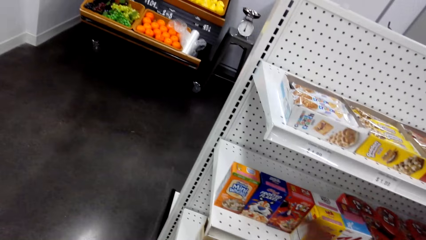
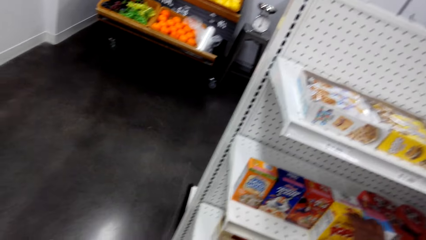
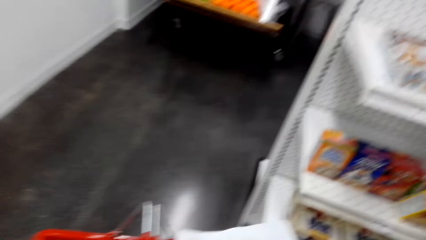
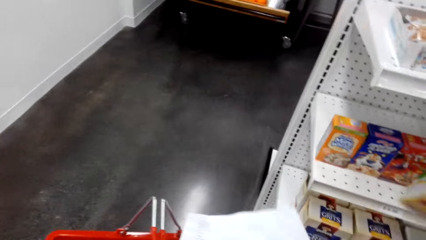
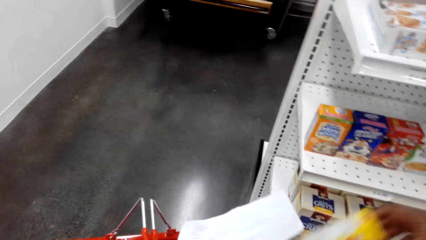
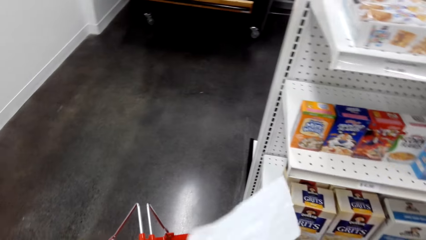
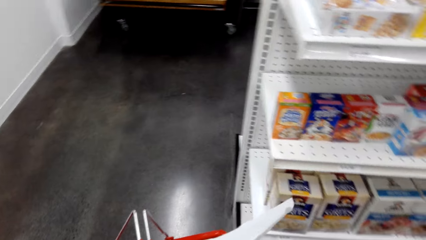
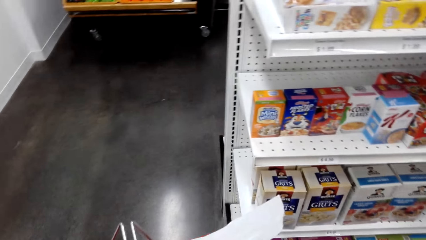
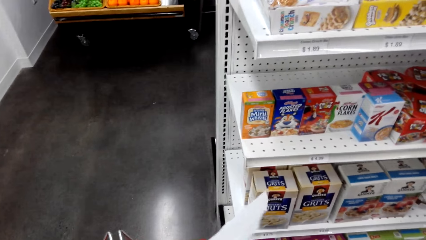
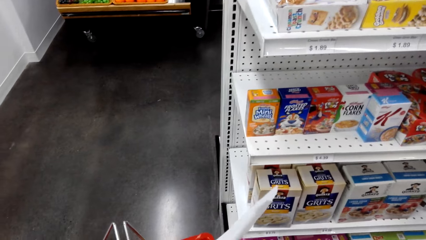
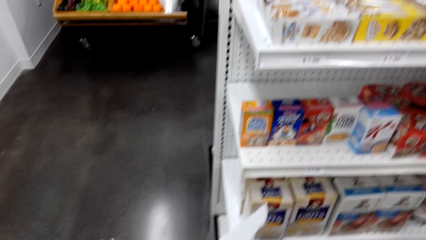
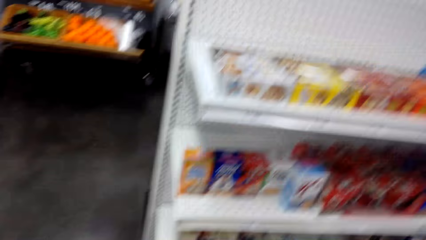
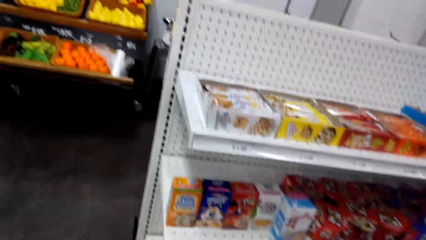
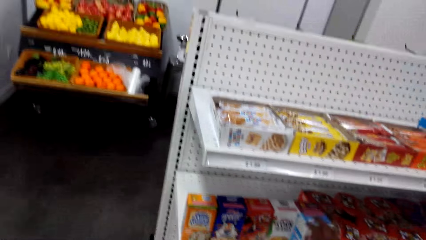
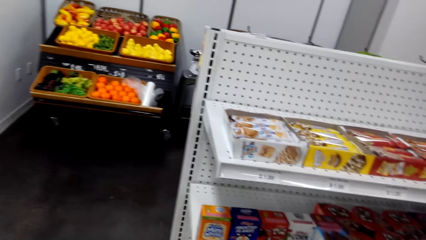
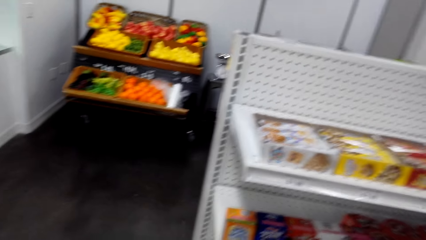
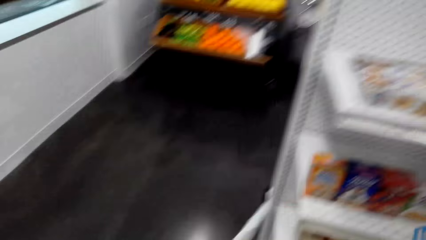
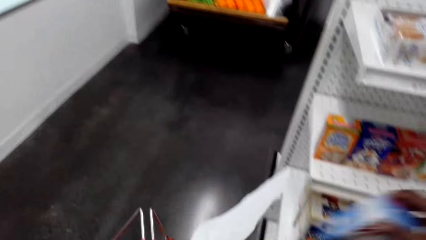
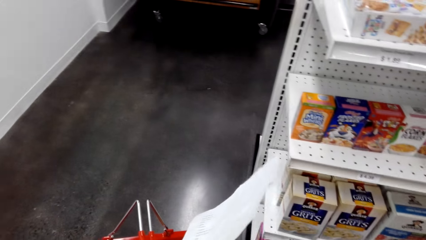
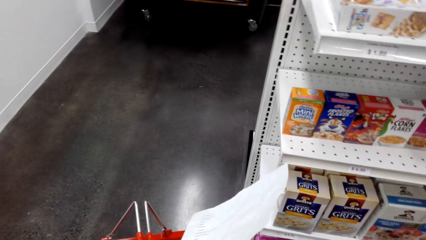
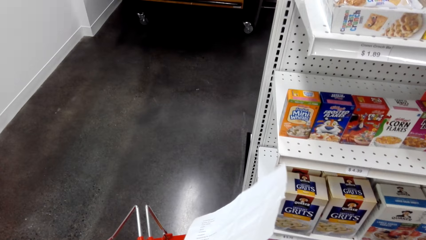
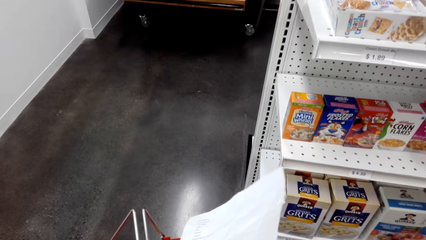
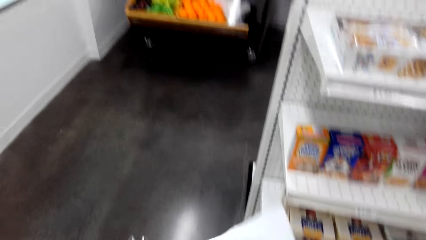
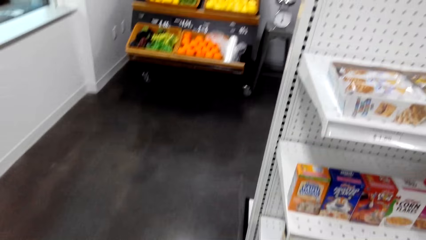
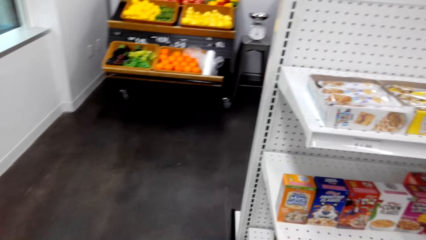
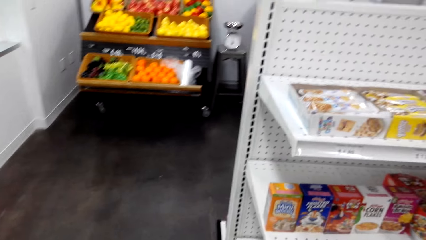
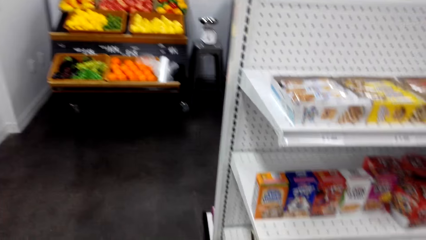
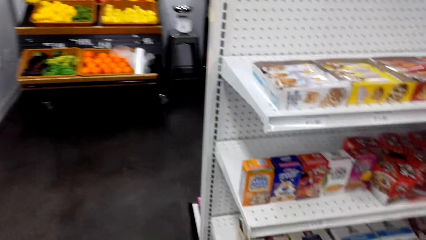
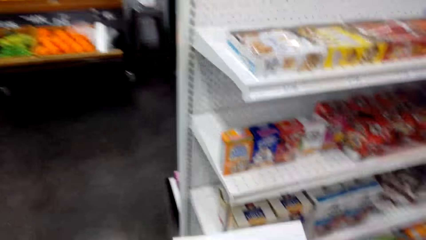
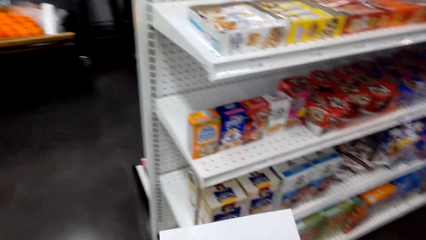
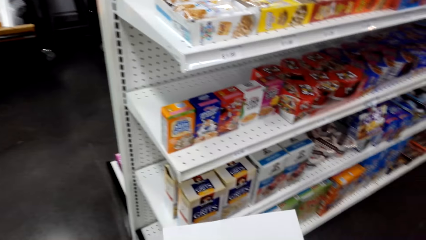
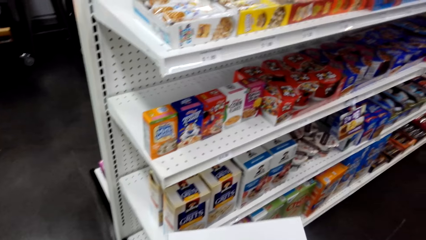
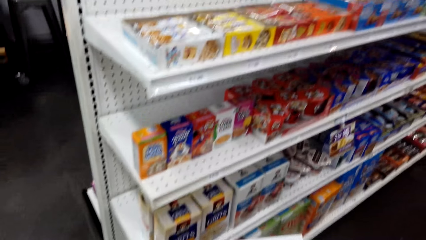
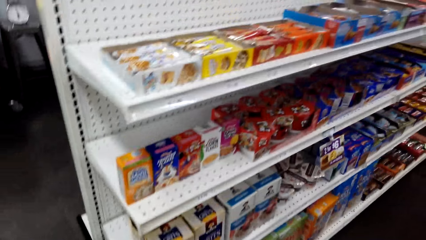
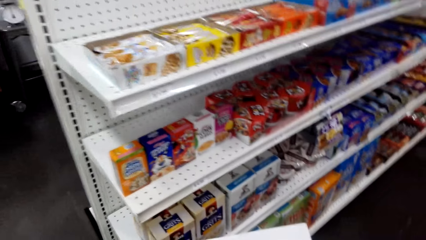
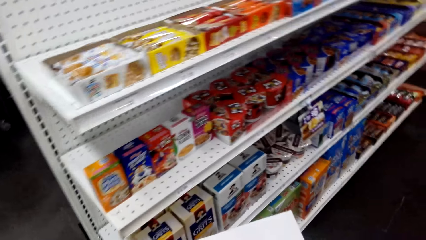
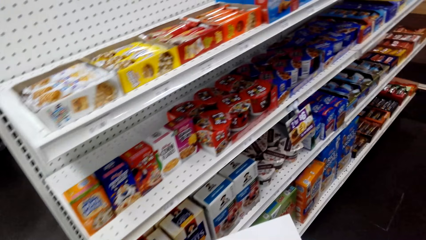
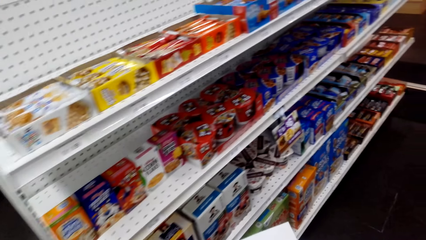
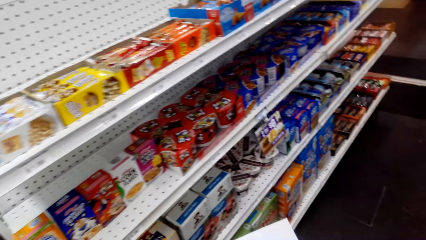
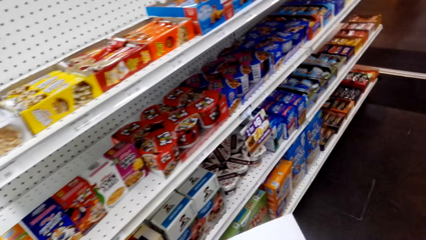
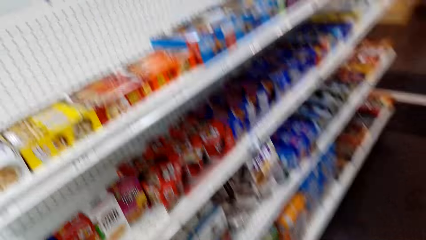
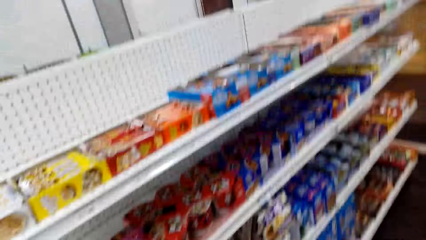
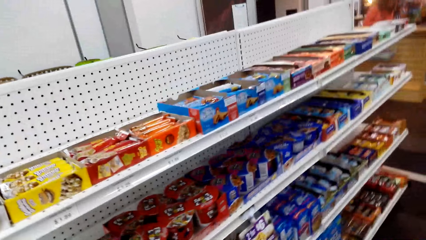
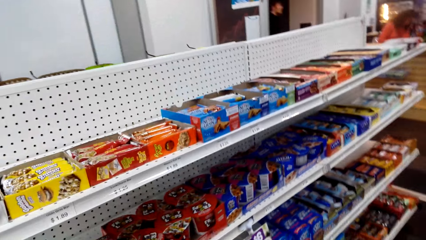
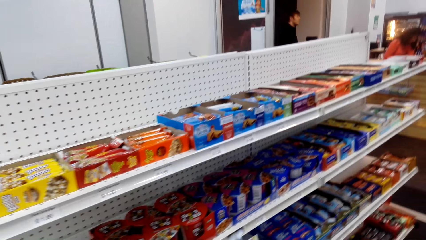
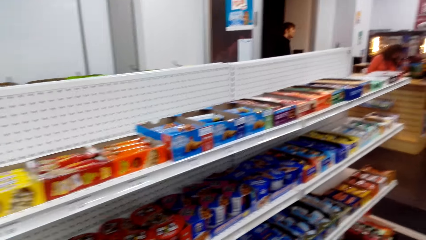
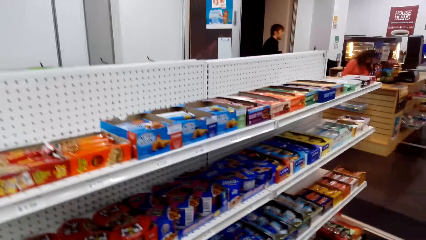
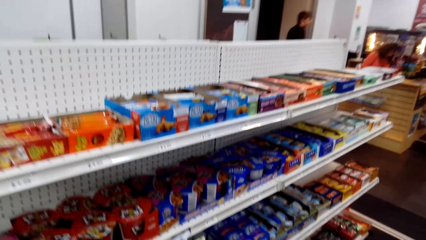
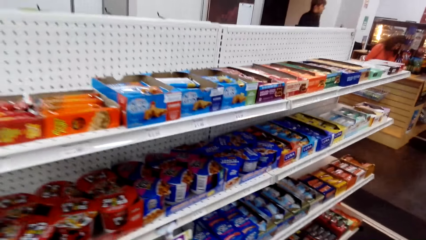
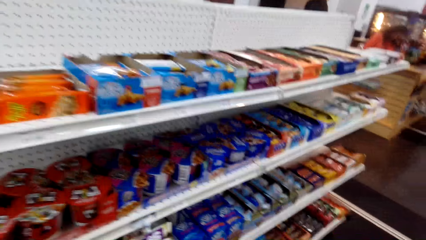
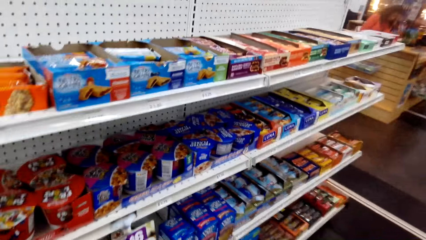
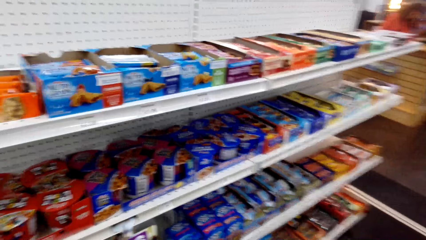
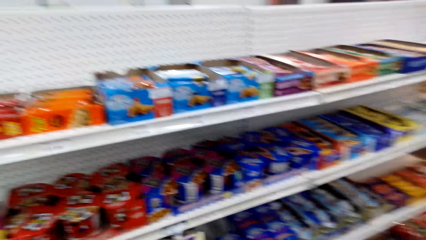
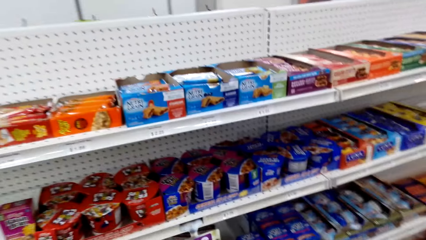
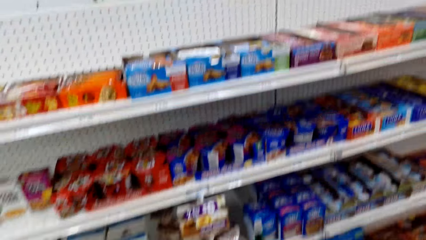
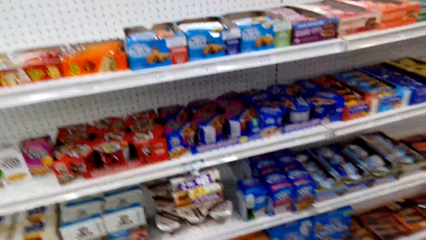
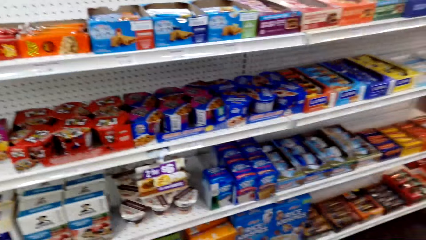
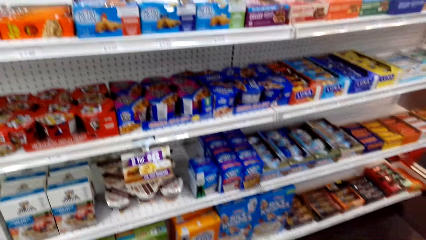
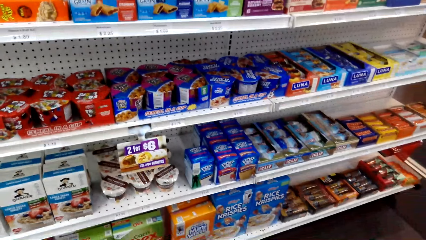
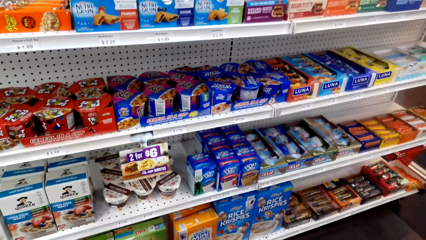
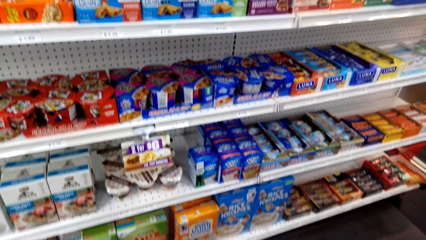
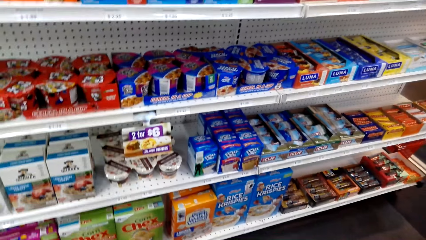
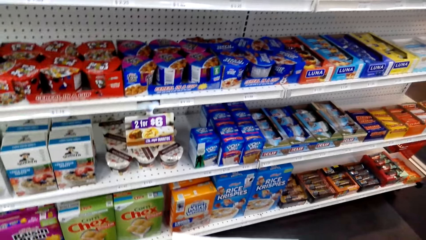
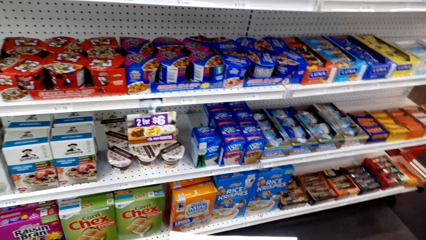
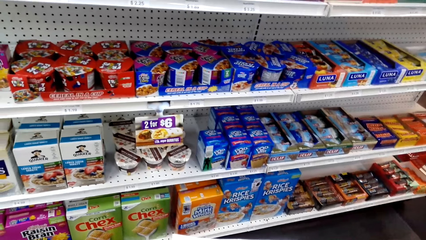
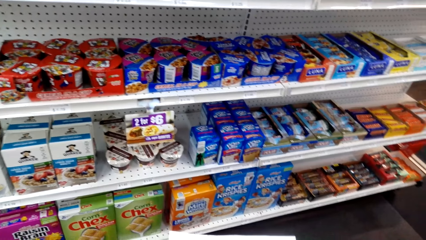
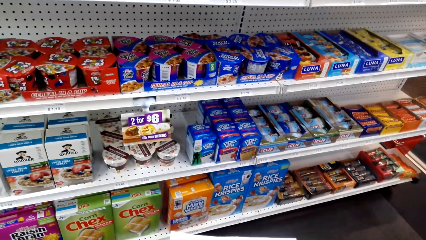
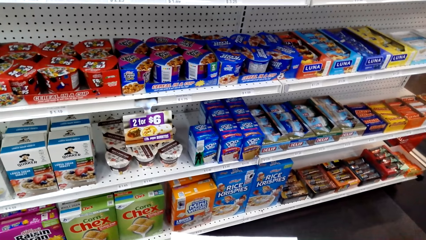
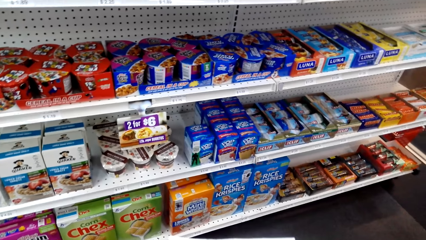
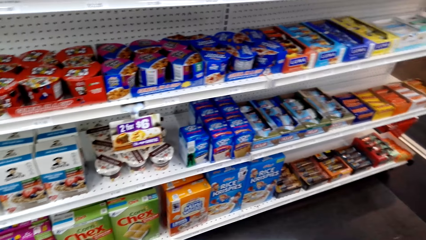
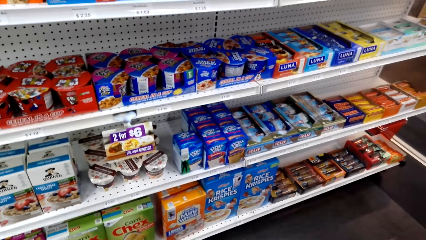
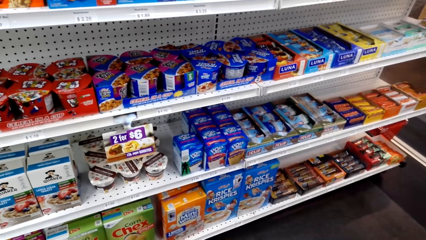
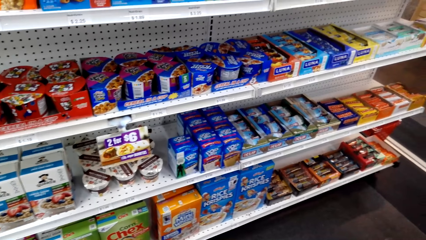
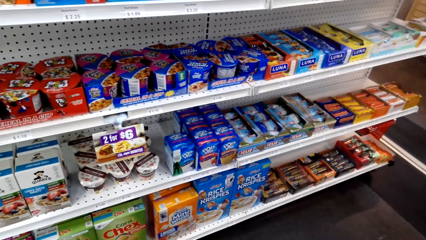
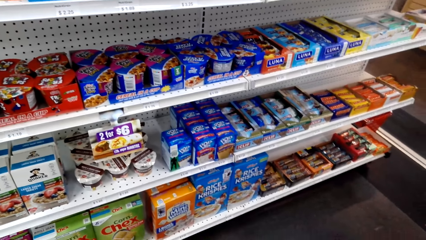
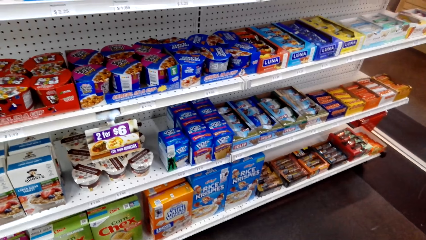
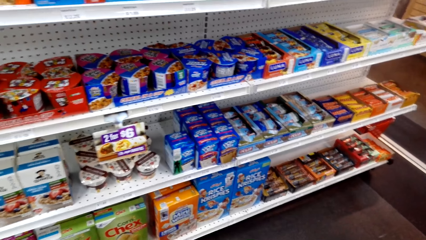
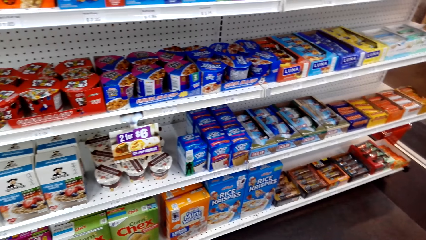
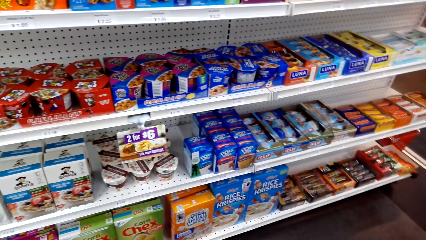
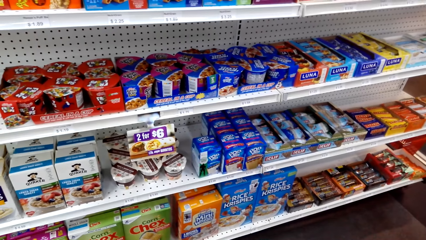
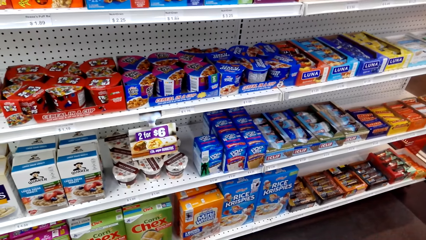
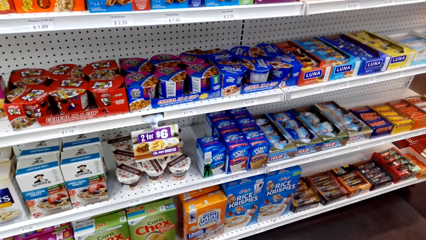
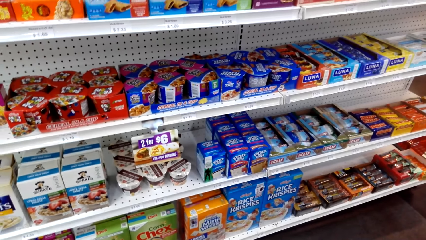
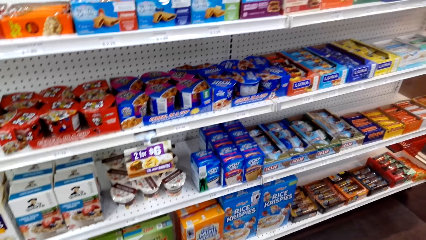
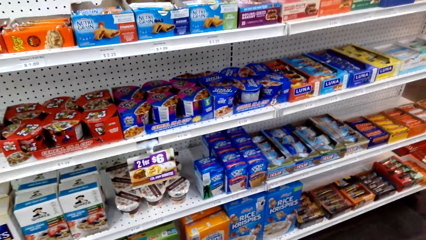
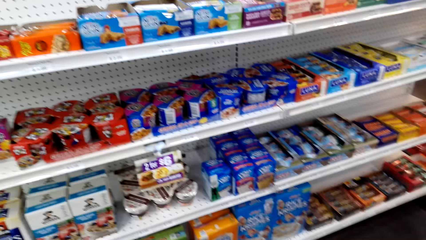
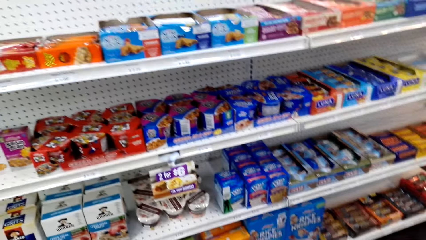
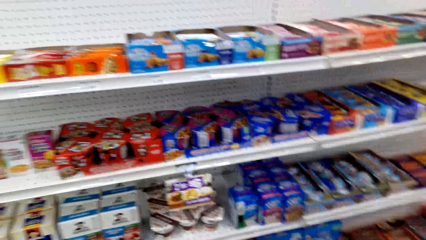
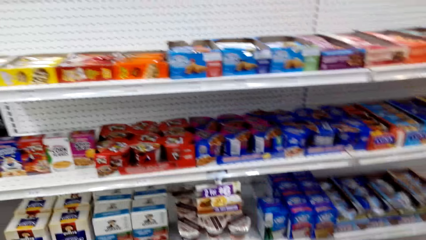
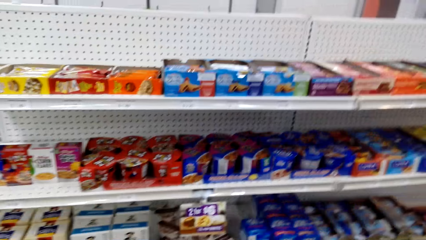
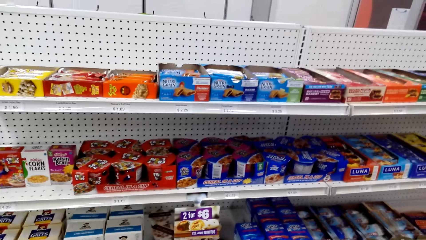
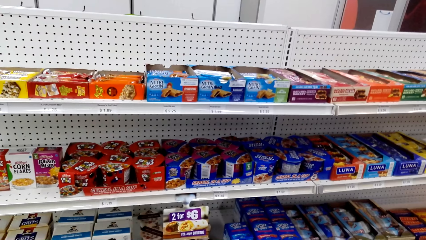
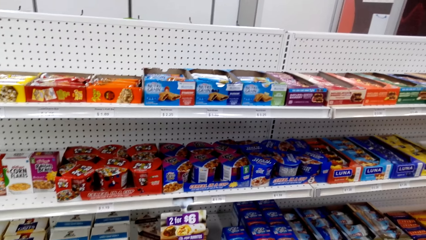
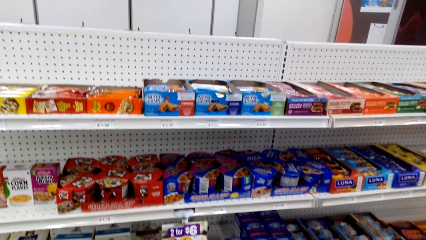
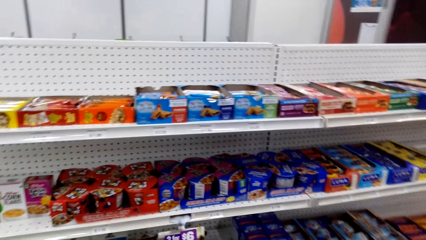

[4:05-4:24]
The camera wearer picks a snack packet on the supermarket shelf. They put the snack packet in the supermarket basket. They pick a snack packet on the supermarket shelf. They put the snack packet in the supermarket basket. They view items on the supermarket shelving. They walk around in the supermarket. They view items on the supermarket shelving. A man walks towards a cashier at the supermarket counter.
